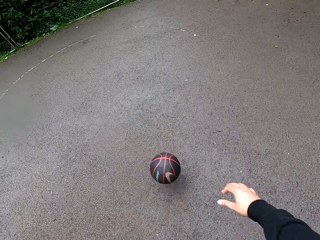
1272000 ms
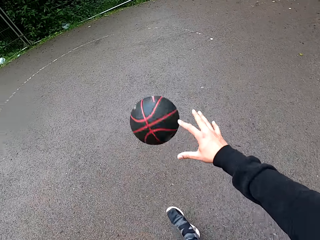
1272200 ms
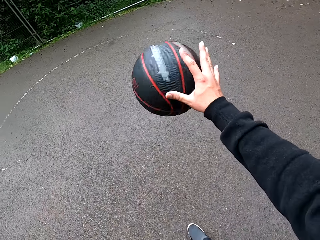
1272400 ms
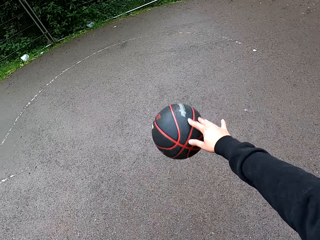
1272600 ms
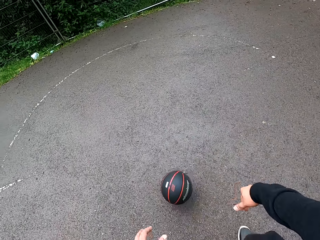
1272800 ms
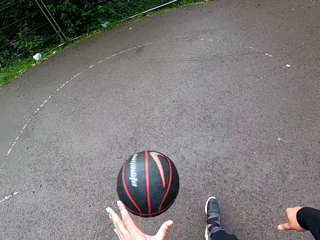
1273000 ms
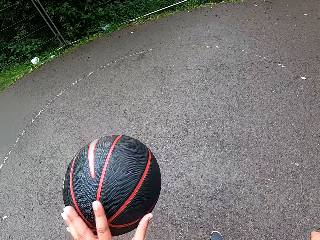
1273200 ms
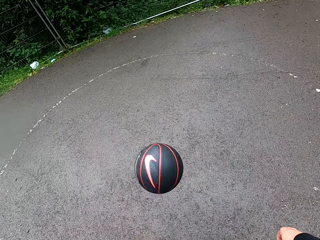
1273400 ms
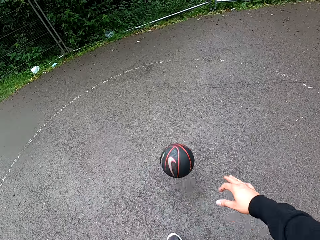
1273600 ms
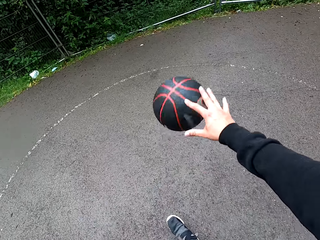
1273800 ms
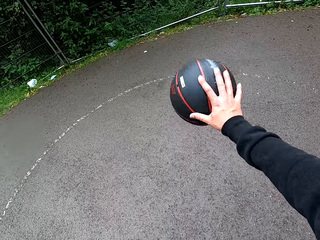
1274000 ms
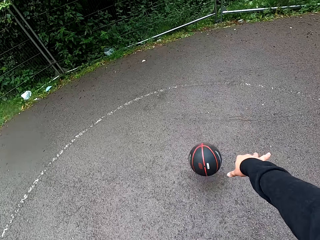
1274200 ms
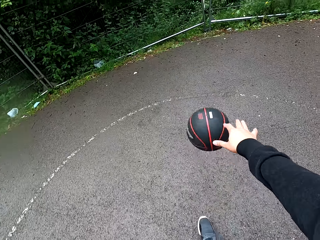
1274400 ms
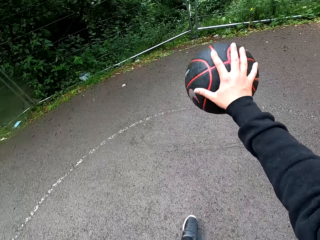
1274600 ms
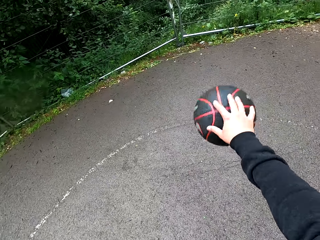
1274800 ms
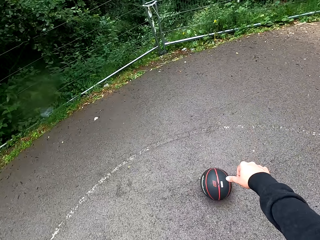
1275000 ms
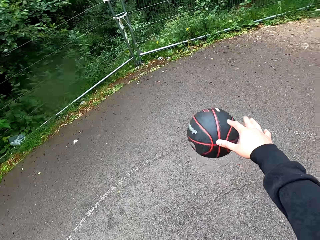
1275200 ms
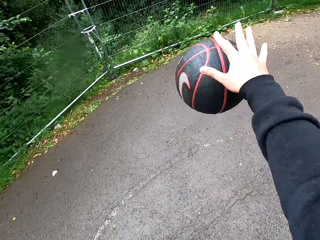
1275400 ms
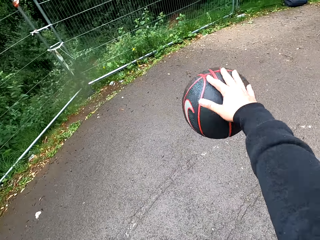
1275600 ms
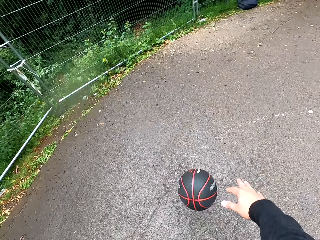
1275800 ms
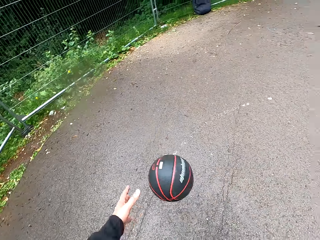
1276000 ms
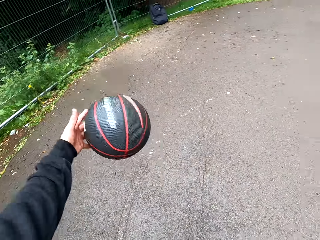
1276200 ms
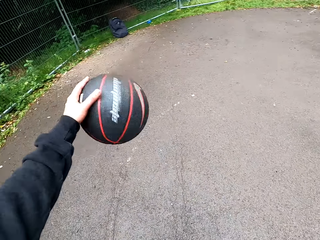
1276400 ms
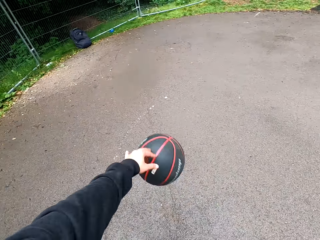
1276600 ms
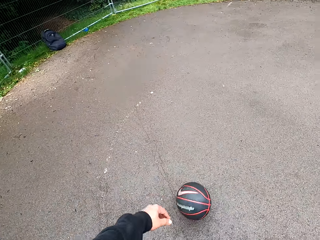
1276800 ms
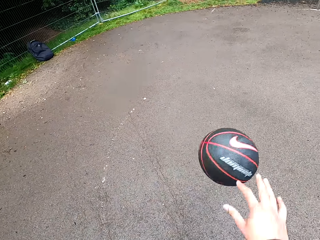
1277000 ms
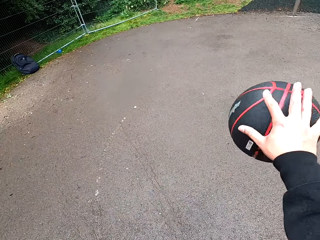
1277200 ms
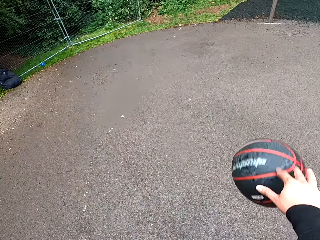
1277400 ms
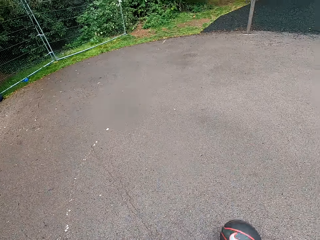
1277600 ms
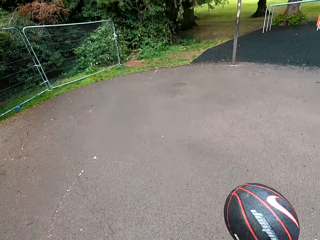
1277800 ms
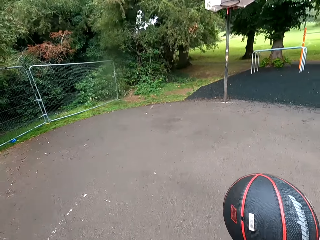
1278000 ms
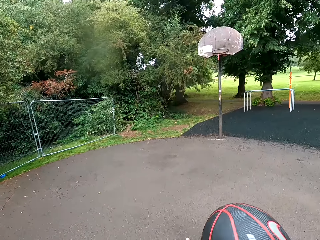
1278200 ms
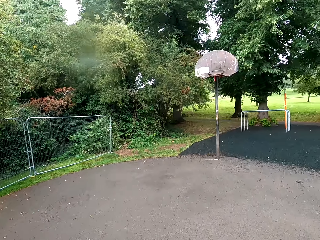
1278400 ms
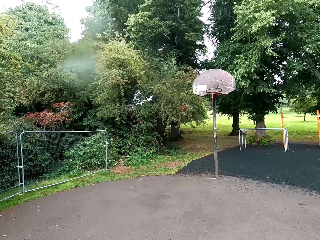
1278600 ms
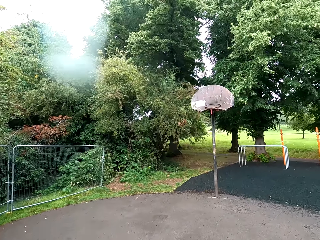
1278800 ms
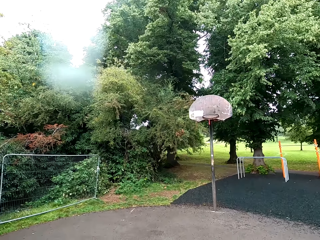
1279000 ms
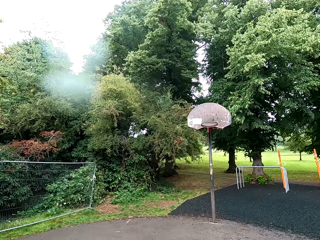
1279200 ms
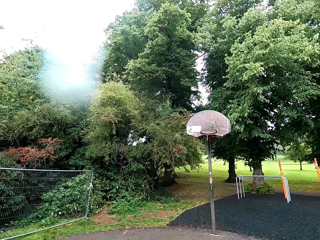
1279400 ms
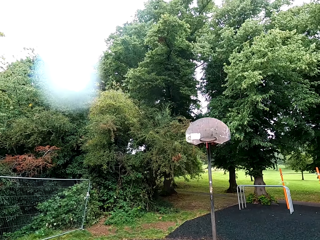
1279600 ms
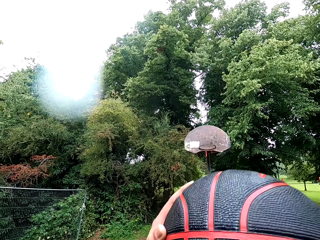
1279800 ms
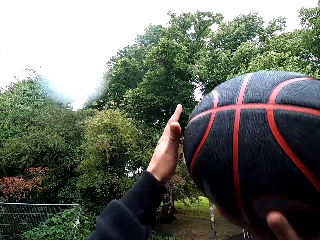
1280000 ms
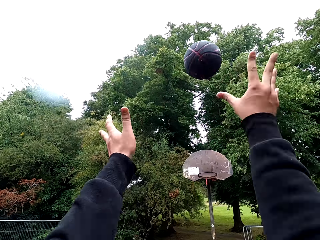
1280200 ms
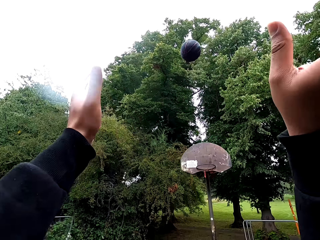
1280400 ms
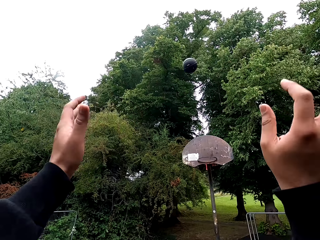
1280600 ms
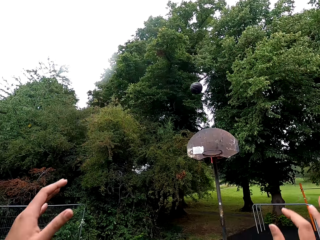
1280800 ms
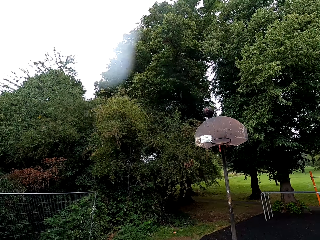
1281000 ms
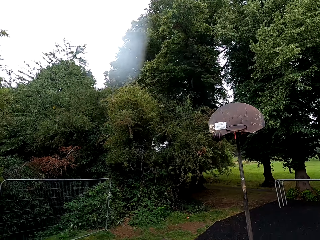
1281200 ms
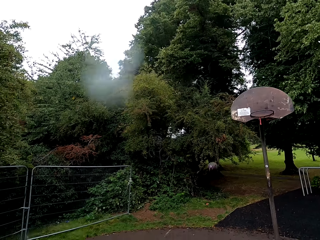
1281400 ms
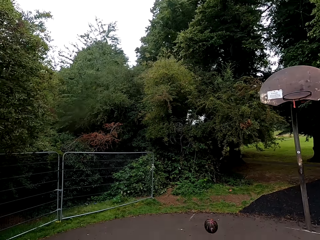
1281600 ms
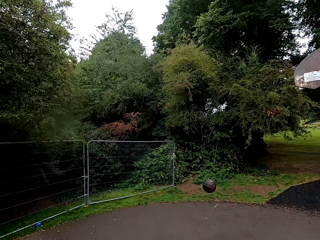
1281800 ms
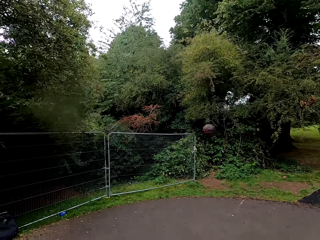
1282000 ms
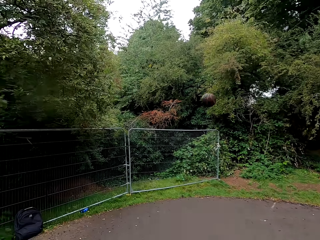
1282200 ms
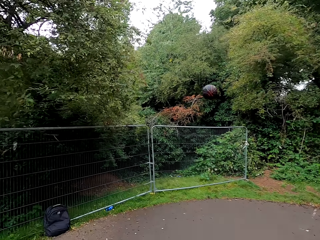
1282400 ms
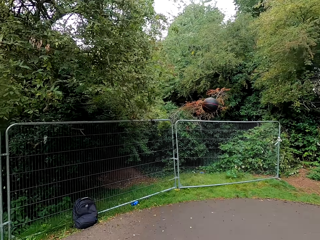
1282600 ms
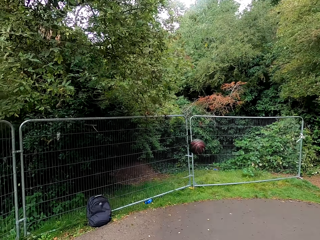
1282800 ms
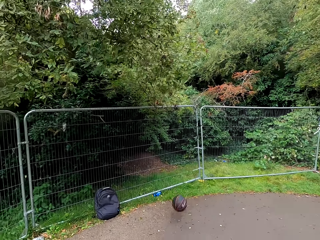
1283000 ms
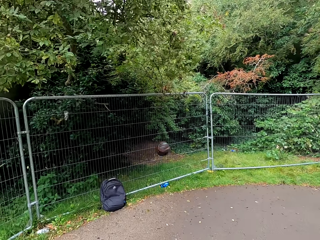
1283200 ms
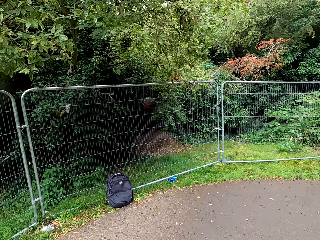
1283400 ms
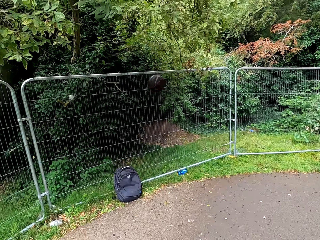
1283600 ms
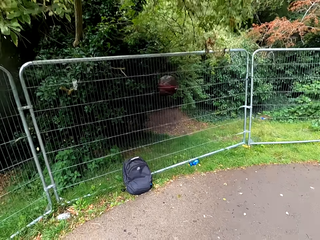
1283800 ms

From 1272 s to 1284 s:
The camera wearer throws the ball in the goal post.

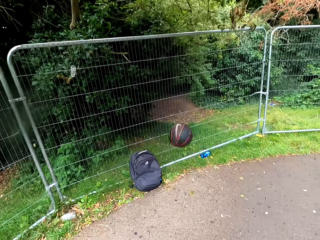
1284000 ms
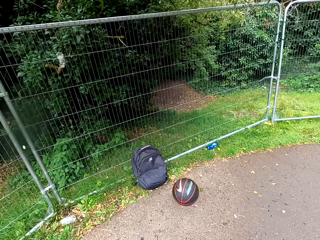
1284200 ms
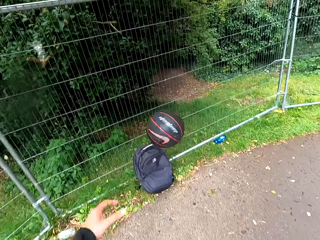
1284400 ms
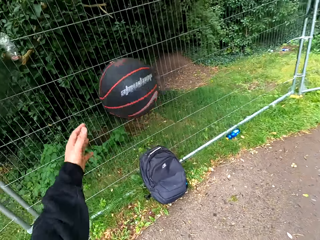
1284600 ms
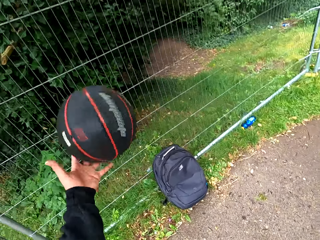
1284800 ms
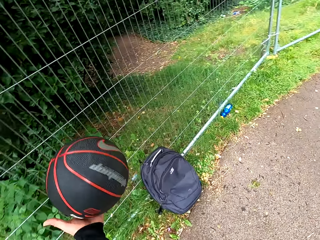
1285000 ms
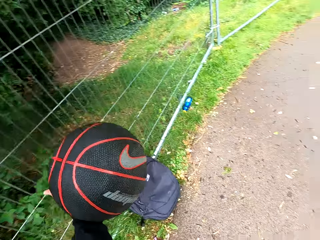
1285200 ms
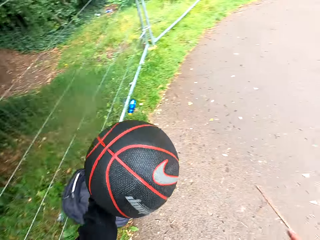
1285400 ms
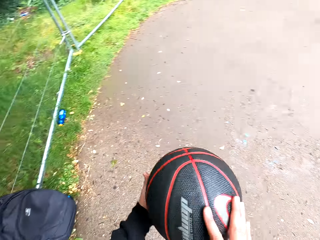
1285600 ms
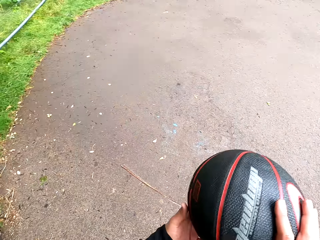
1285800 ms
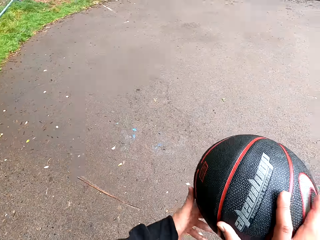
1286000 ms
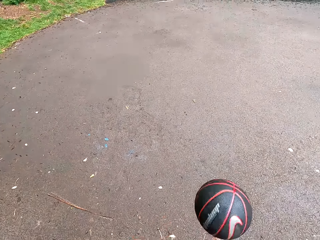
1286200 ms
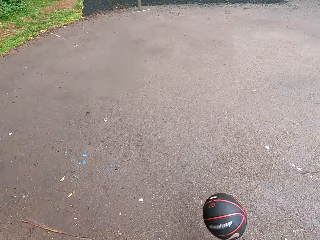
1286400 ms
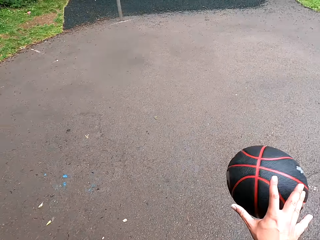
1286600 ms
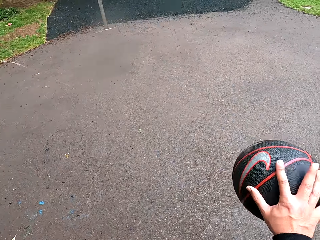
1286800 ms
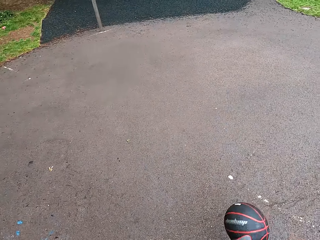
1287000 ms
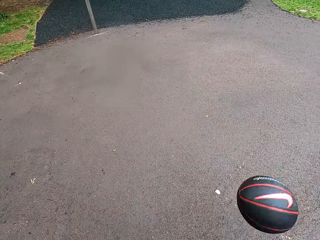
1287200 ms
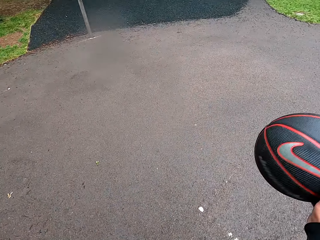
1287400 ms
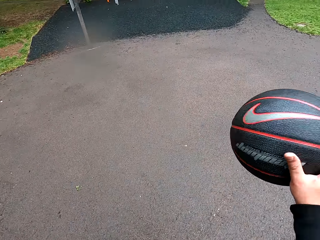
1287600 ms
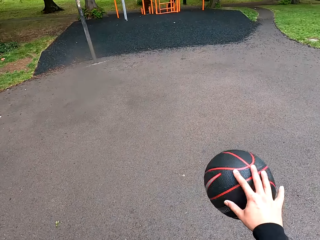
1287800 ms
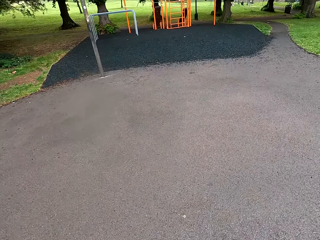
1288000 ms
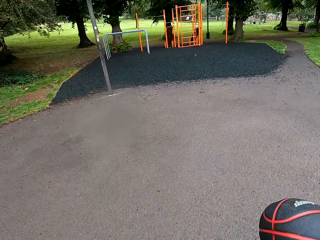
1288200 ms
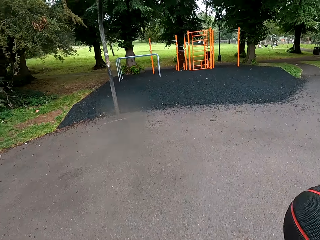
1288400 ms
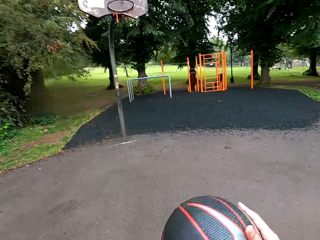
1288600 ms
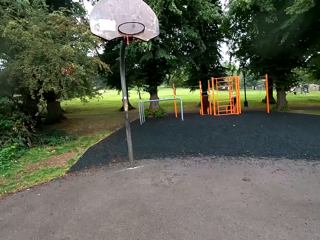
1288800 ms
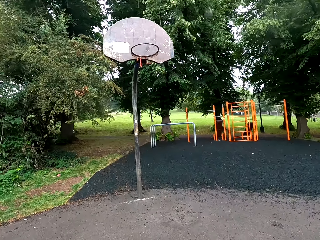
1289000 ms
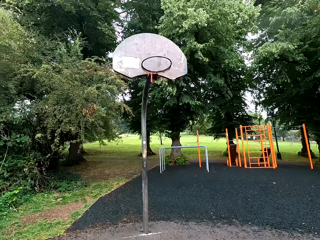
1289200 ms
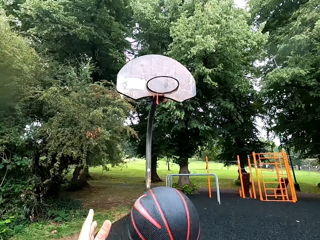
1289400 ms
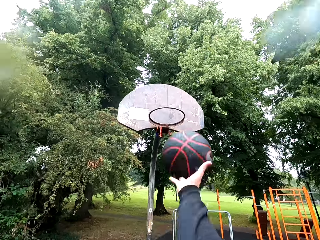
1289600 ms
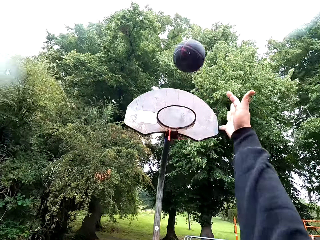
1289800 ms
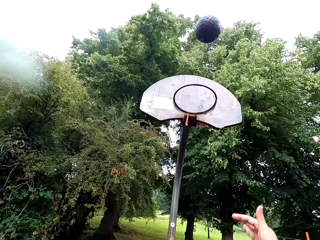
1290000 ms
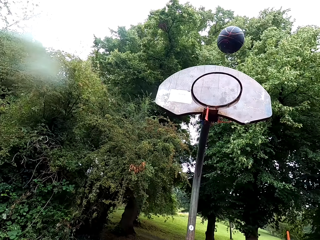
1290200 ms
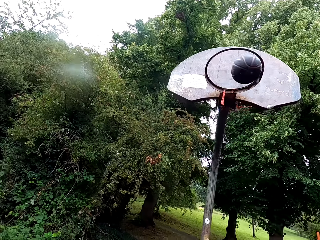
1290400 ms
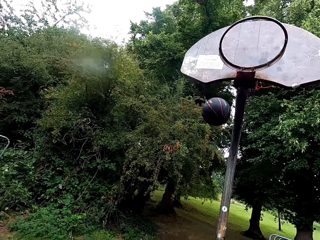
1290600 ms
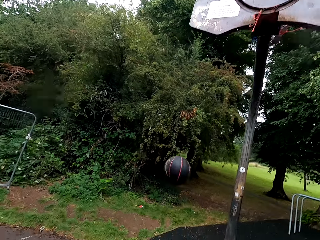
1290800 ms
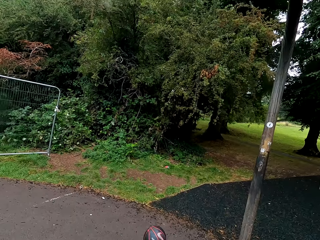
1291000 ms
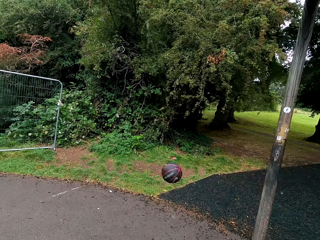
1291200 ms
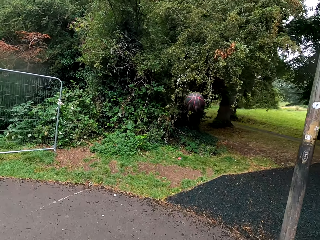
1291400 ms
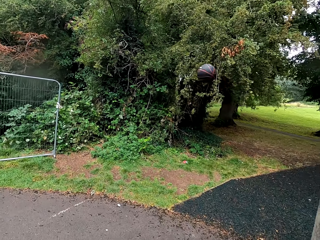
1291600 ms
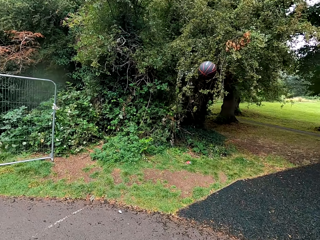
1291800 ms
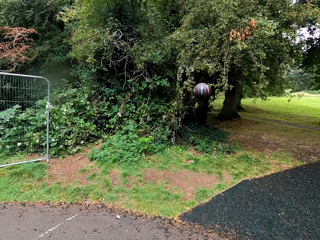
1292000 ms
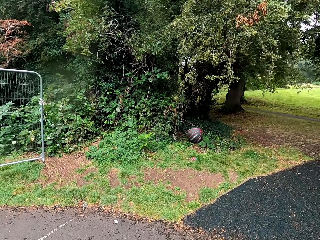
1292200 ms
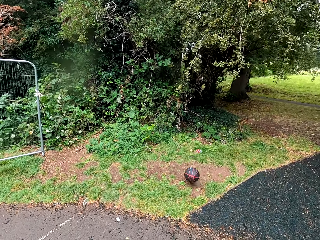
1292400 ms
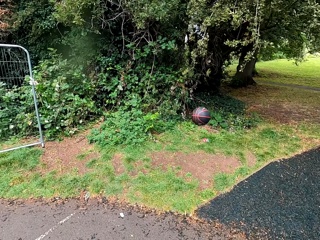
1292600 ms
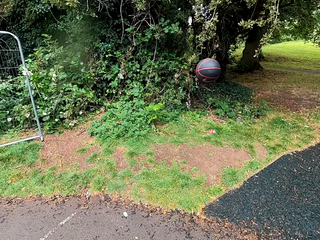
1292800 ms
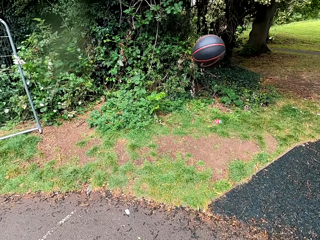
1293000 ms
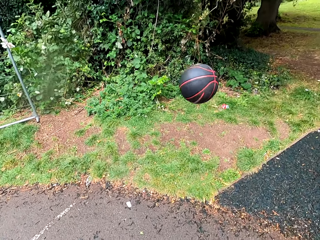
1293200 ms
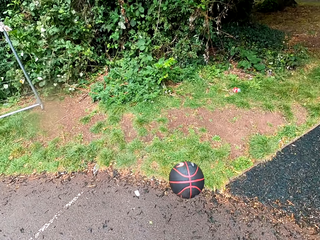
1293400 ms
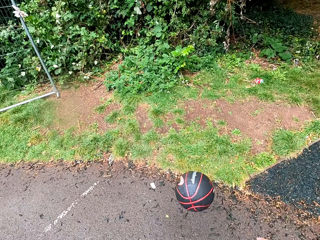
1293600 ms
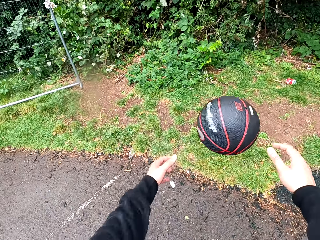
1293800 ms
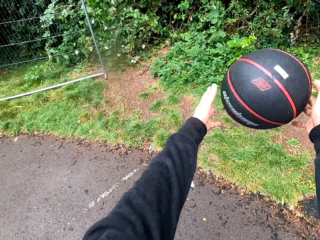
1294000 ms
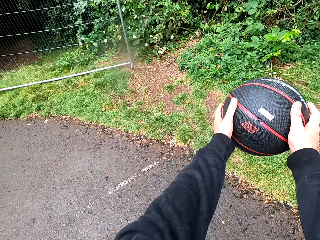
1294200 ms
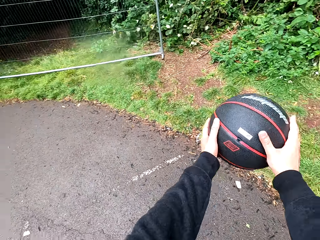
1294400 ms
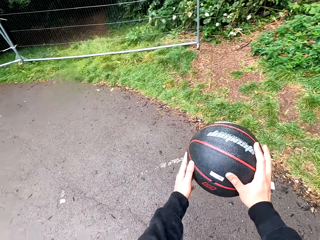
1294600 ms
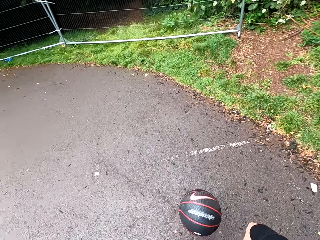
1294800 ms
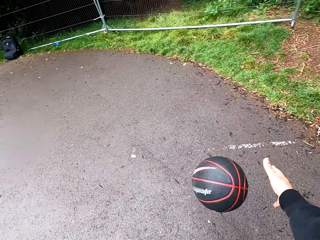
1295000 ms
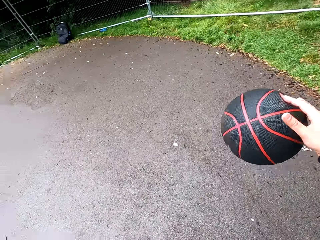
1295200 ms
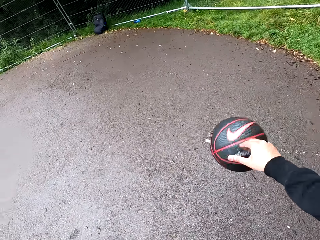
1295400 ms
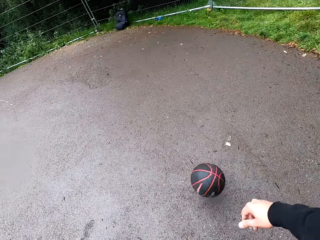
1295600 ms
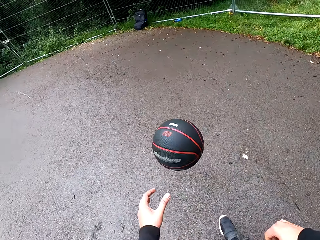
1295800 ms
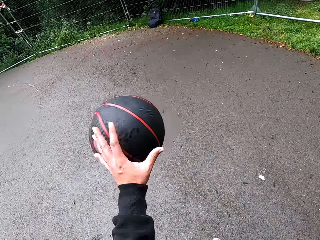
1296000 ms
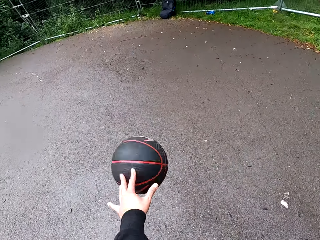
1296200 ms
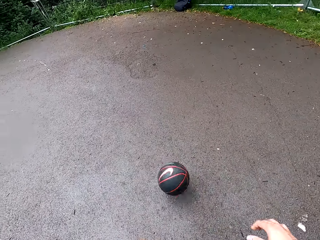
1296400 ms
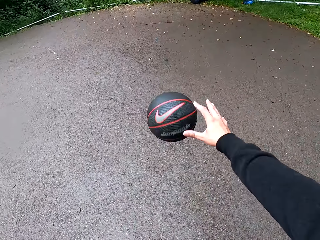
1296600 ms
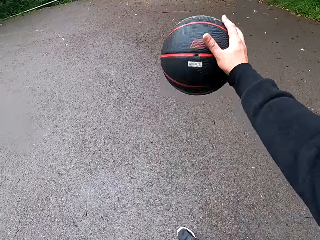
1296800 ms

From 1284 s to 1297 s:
The camera wearer holds the ball. They play basketball. They throw the ball in the goal post. They hold the ball. They play basketball.
